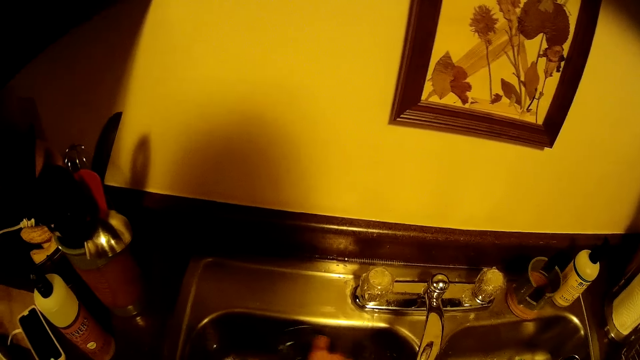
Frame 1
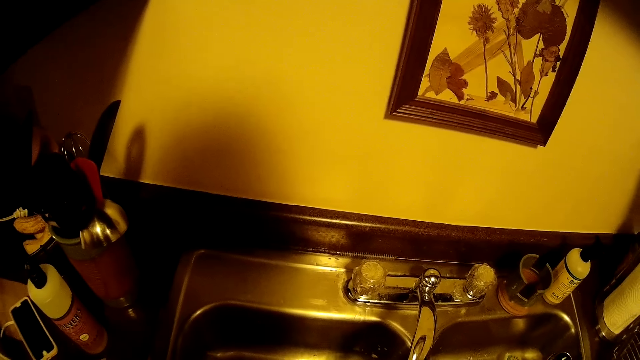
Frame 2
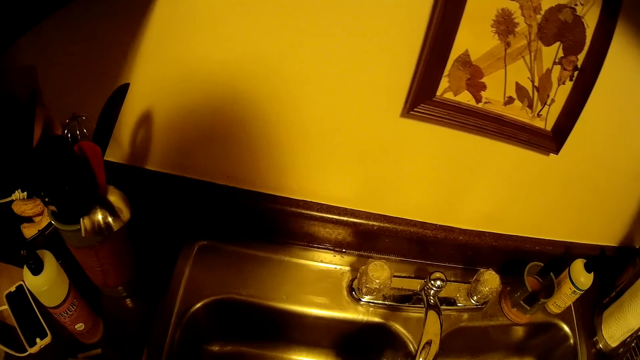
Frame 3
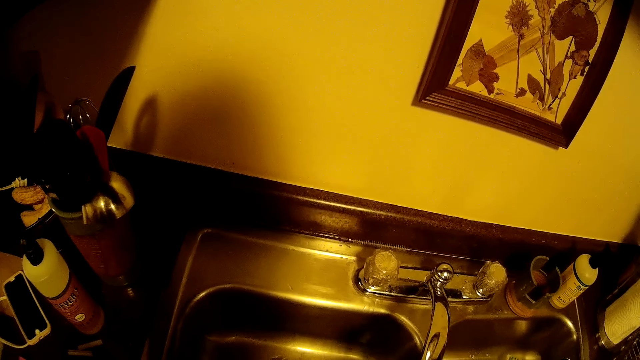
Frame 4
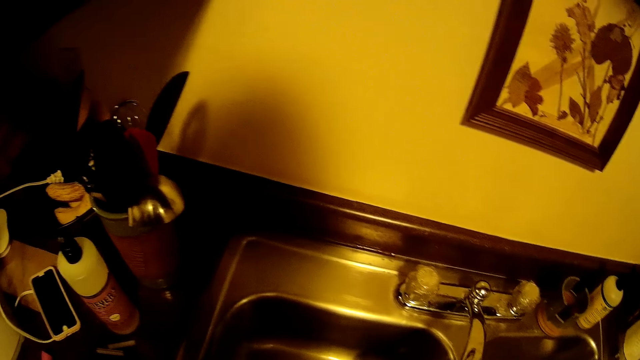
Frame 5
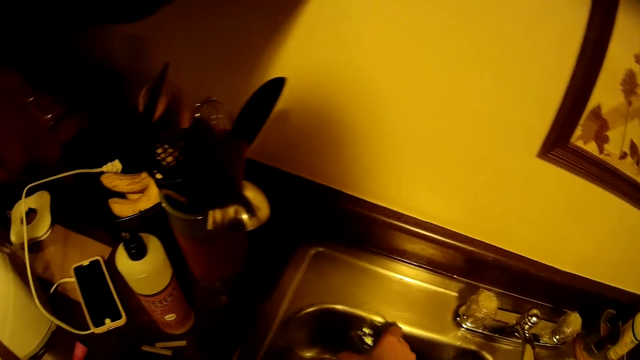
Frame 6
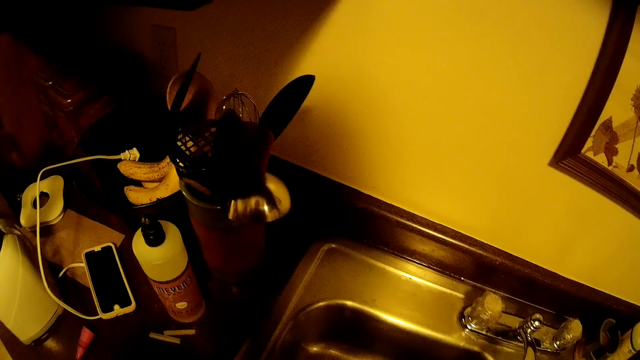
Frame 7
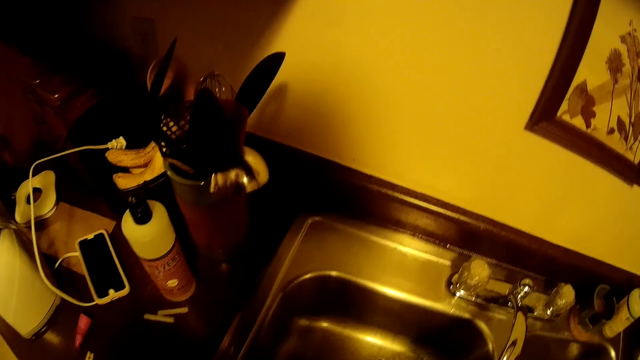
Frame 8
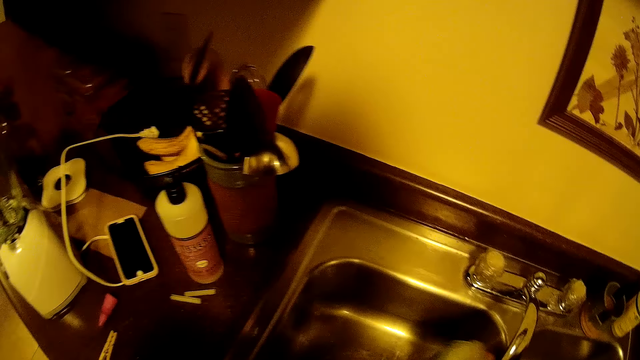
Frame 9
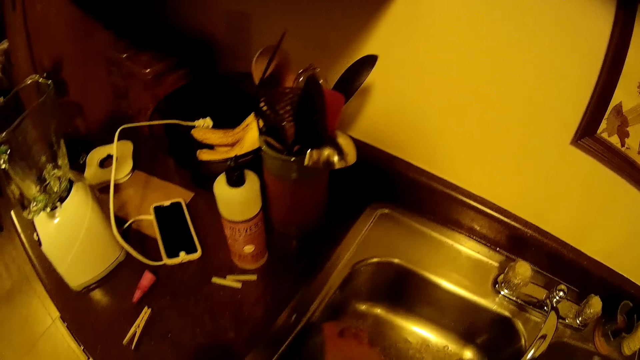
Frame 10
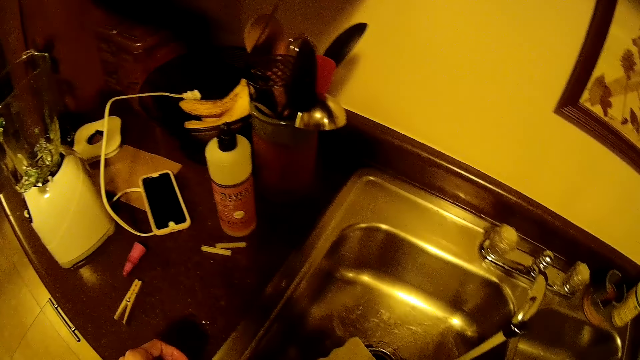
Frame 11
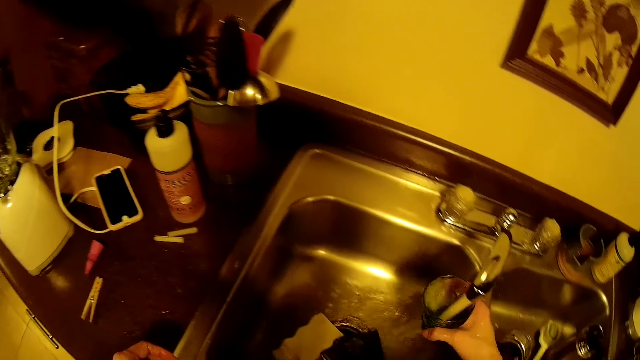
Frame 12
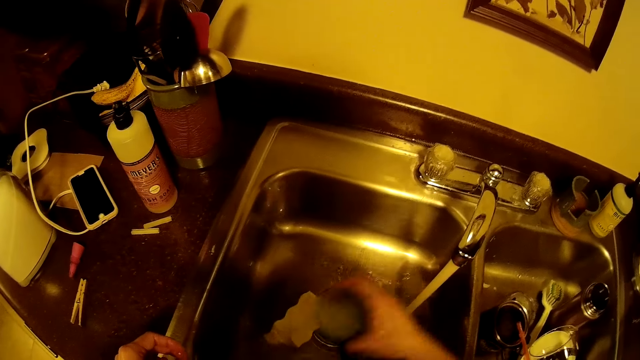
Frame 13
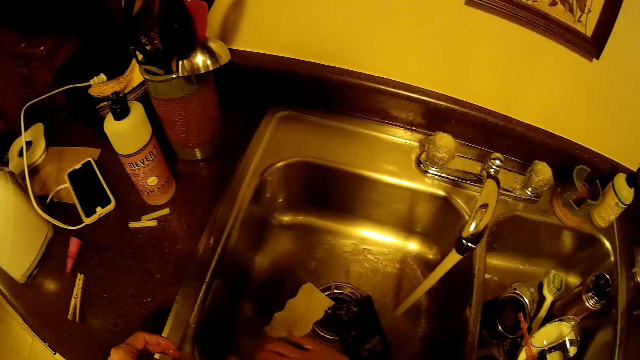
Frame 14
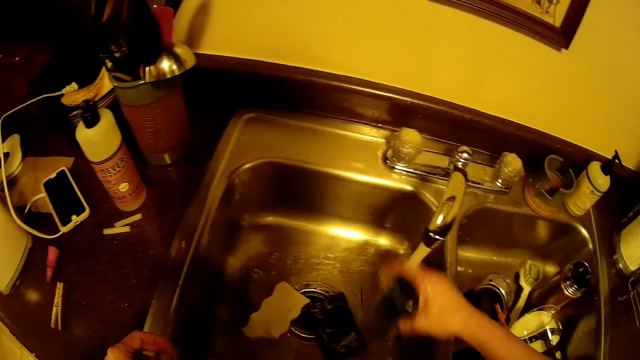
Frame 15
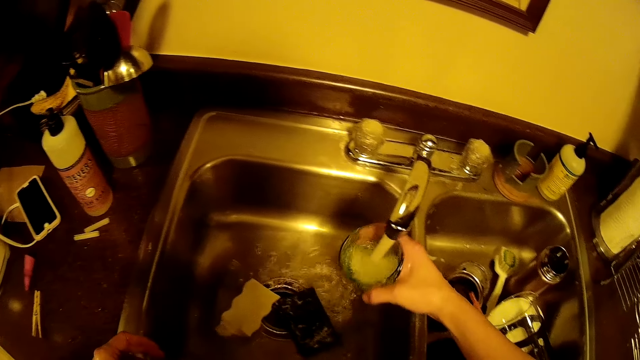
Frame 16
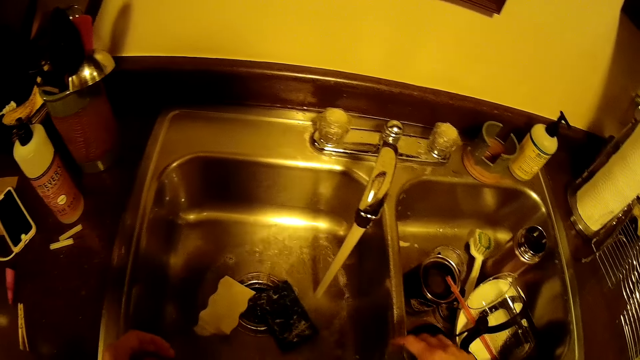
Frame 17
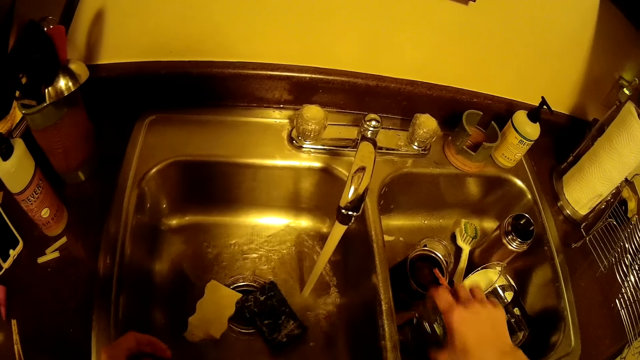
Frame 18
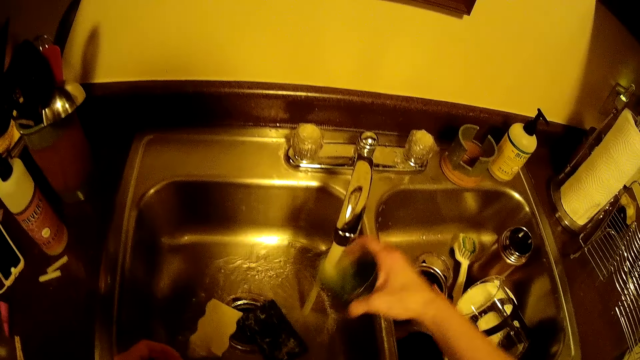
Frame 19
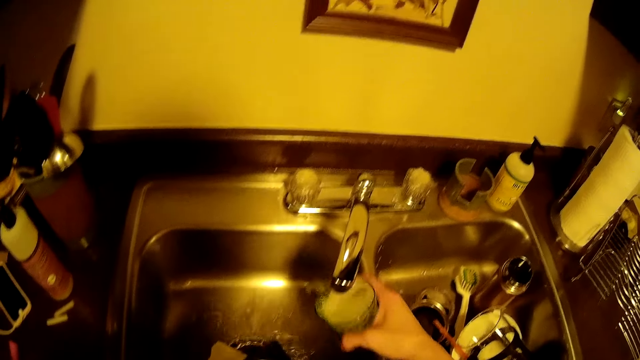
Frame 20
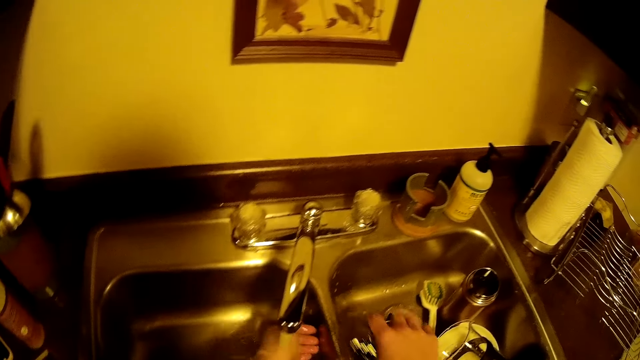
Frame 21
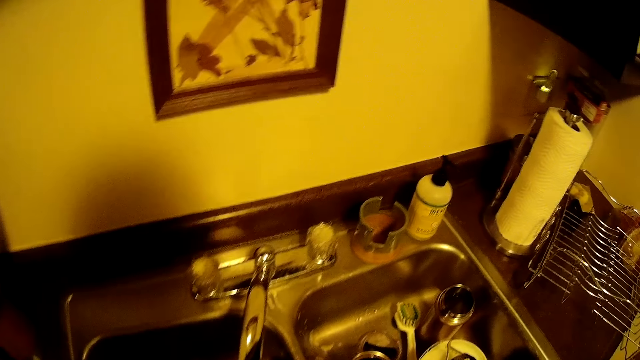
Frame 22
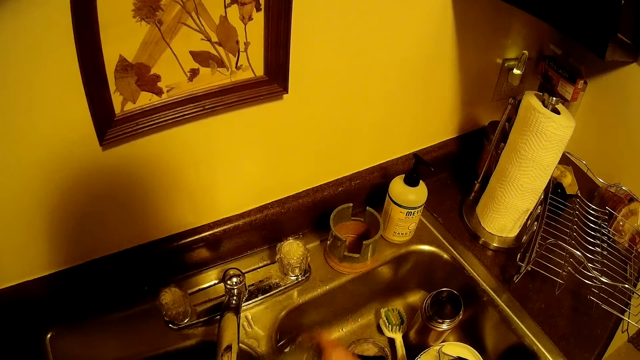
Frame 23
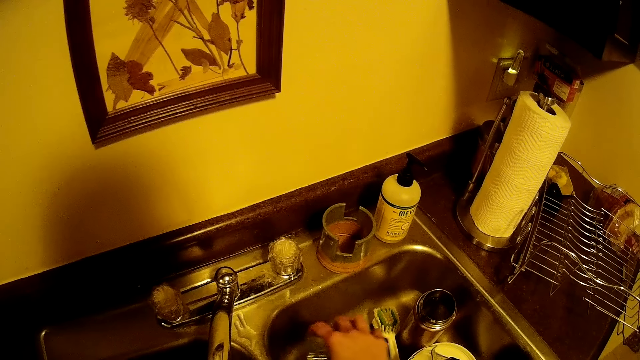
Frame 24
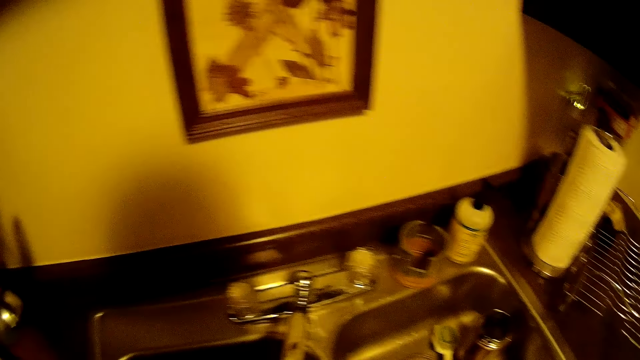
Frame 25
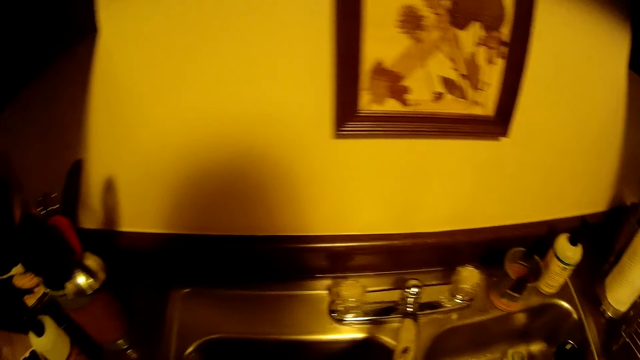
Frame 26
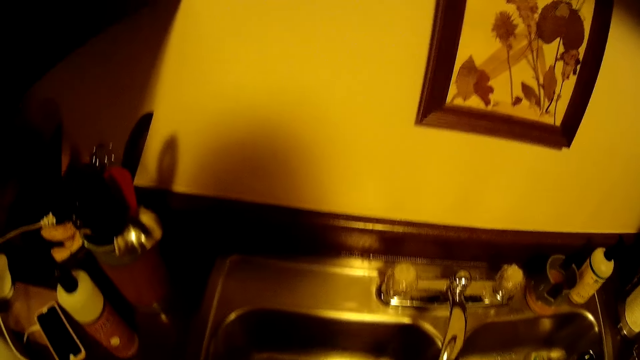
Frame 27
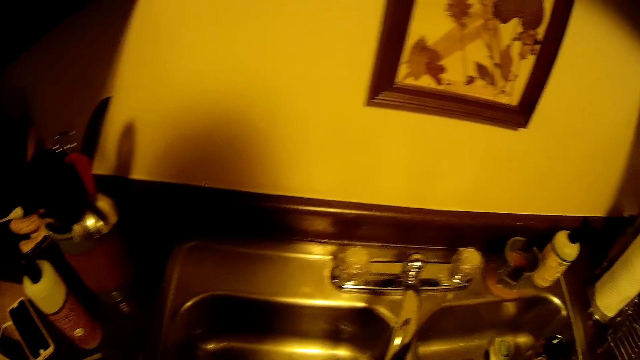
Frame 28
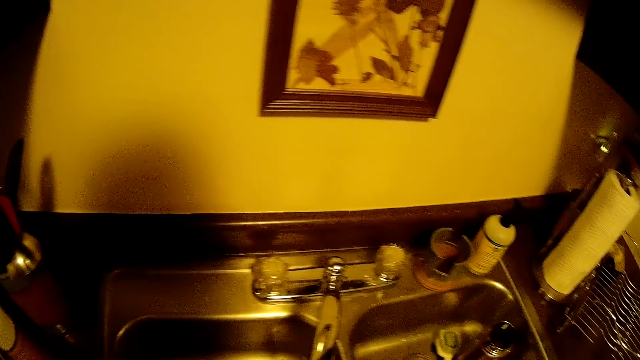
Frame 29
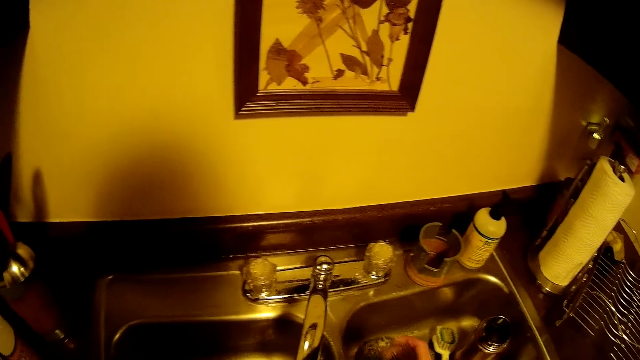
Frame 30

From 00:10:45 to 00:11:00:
The camera wearer pours water from a cup in her right hand on the sink. She fills the cup in her right hand with water from the tap. She pours water from the cup in her right hand on the sink. She fills the cup in her right hand with water from the tap. She pours water from the cup in her right hand on the sink. She fills the cup in her right hand with water from the tap. She pours water from the cup in her right hand on the sink. She rinses her left hand with water from the tap.

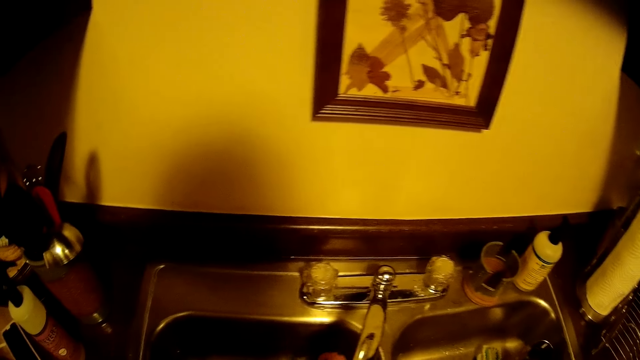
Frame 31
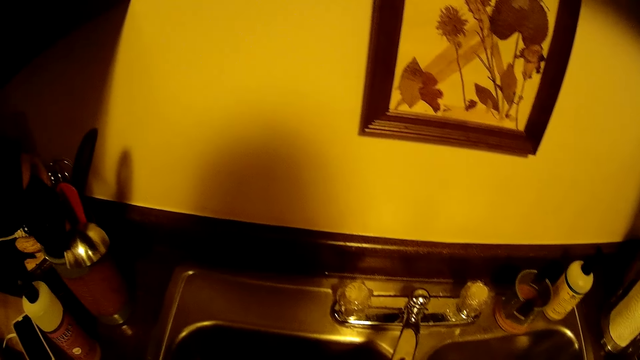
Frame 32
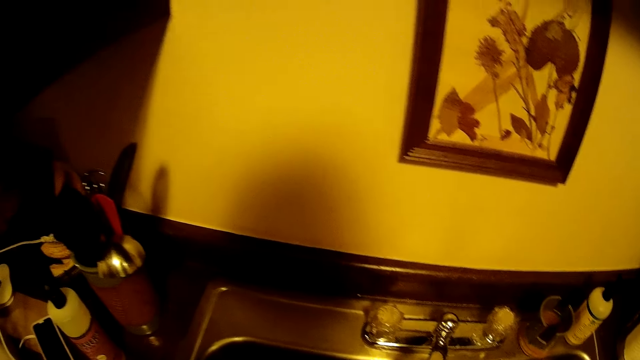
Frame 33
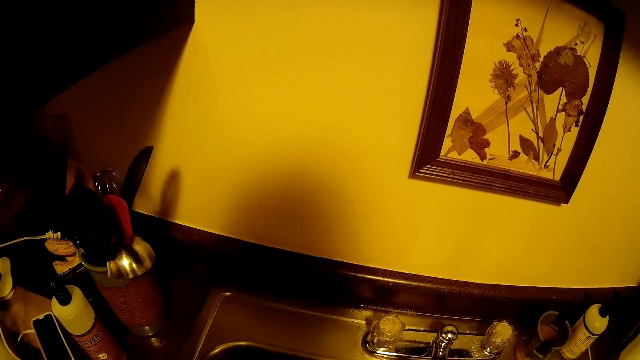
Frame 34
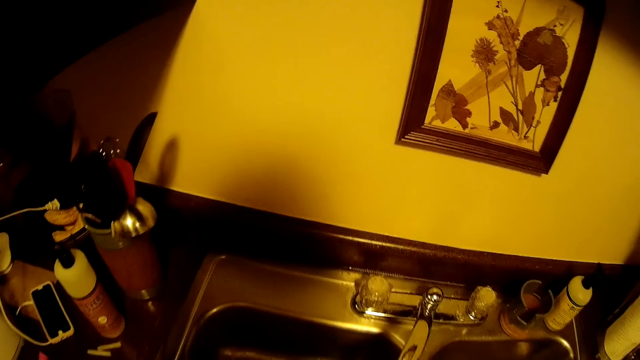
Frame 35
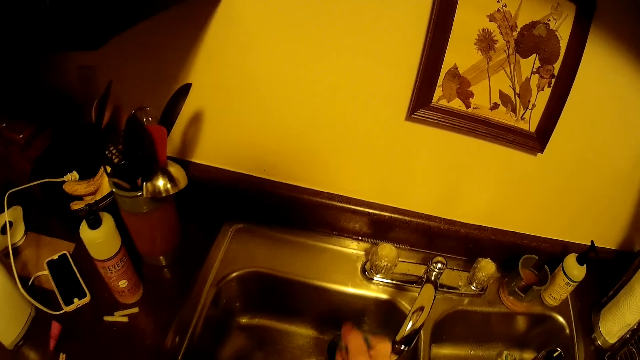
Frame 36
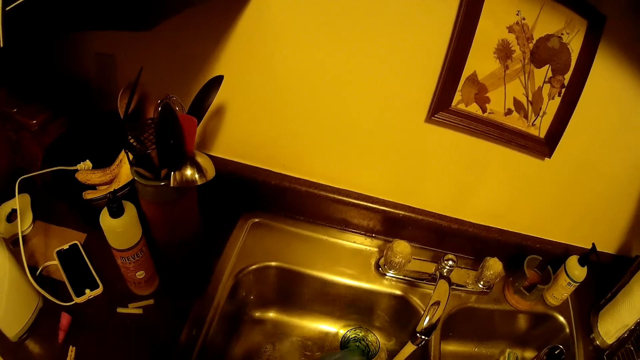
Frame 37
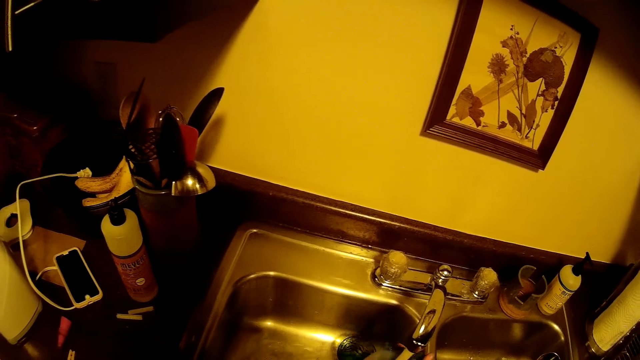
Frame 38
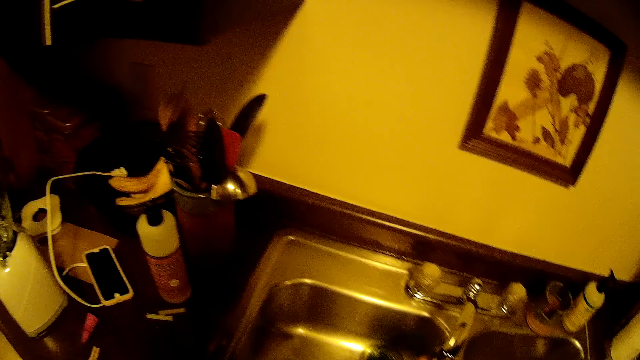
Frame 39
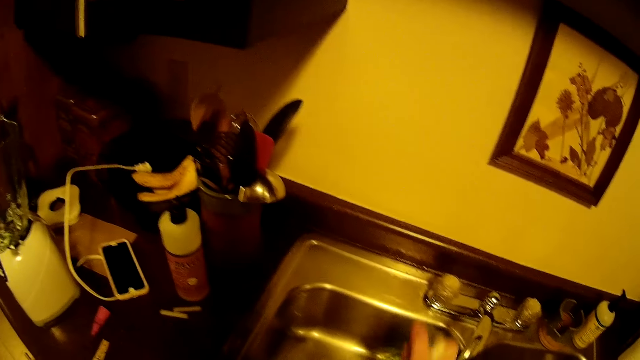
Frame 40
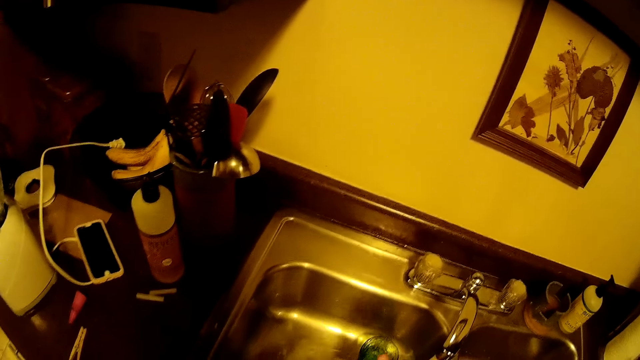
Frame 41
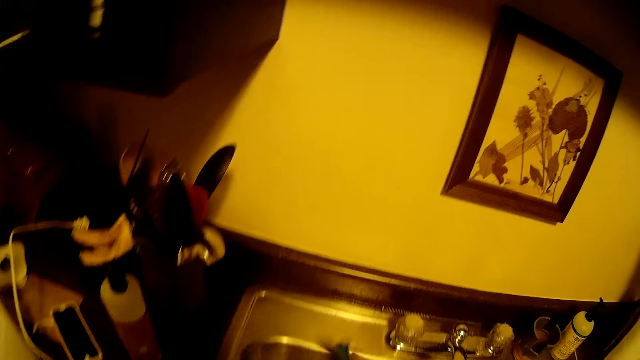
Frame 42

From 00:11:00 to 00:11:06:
The camera wearer squeezes a sponge in her right hand into the sink. She rinses the sponge in her right hand under the tap. She squeezes the sponge into the sink.
